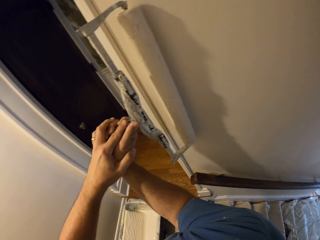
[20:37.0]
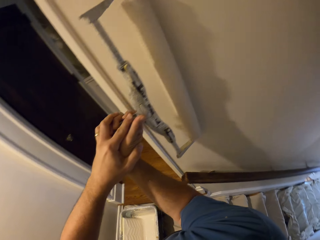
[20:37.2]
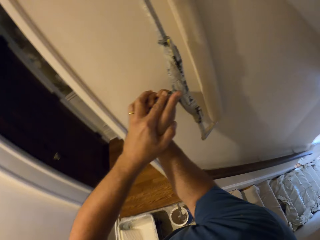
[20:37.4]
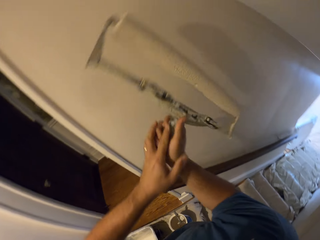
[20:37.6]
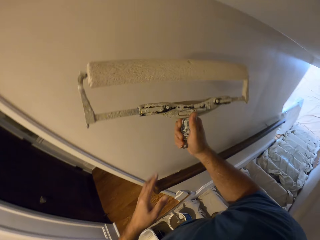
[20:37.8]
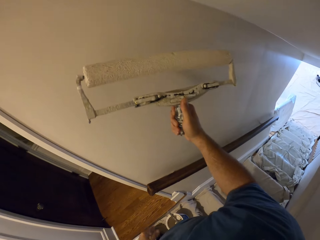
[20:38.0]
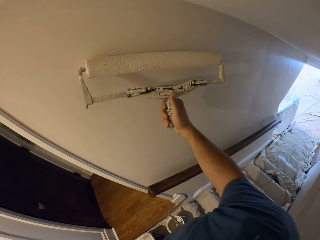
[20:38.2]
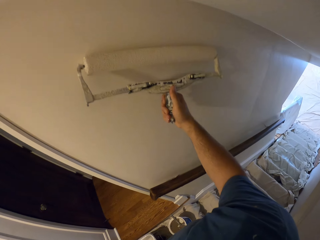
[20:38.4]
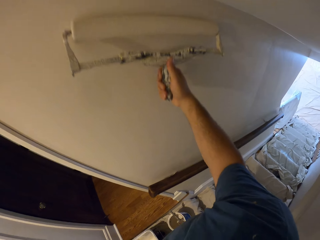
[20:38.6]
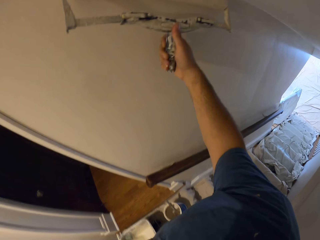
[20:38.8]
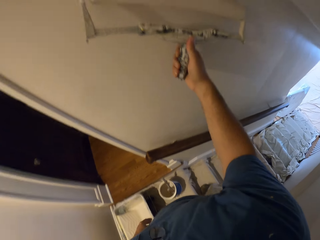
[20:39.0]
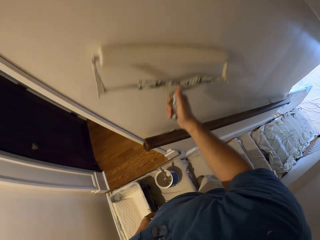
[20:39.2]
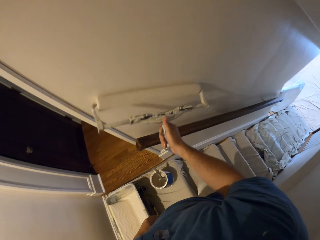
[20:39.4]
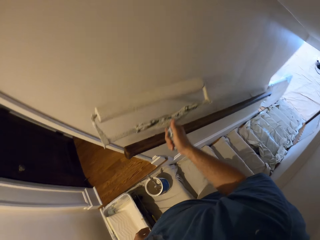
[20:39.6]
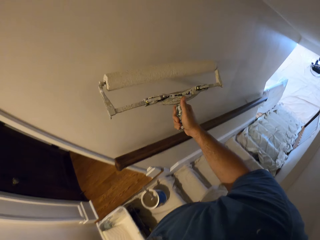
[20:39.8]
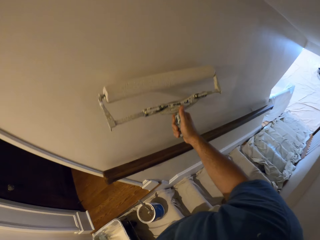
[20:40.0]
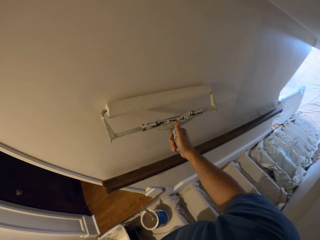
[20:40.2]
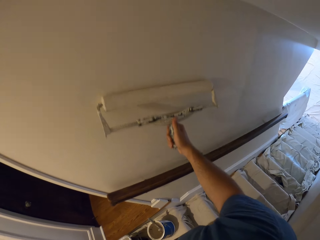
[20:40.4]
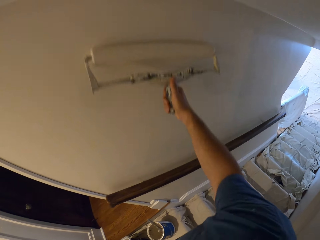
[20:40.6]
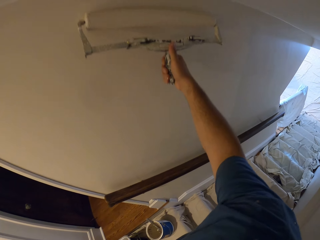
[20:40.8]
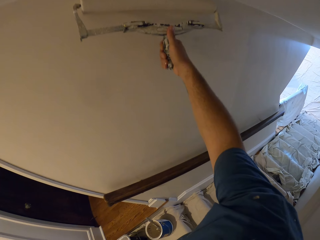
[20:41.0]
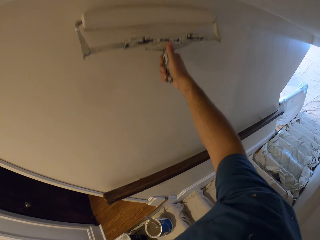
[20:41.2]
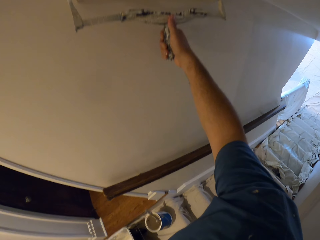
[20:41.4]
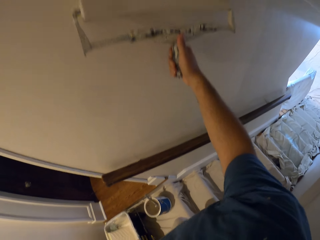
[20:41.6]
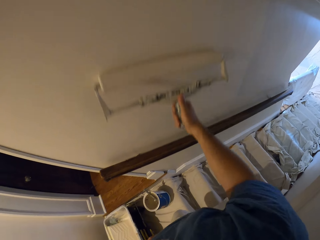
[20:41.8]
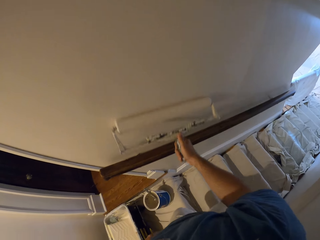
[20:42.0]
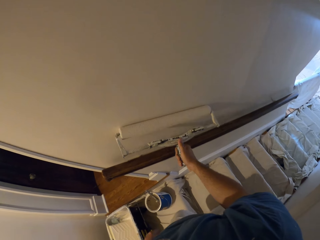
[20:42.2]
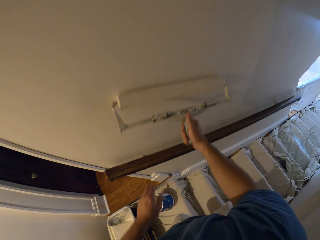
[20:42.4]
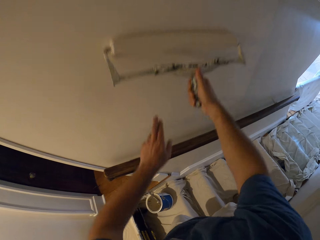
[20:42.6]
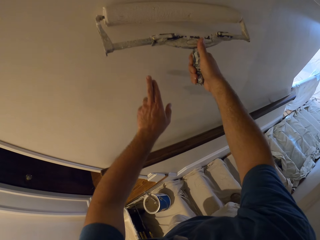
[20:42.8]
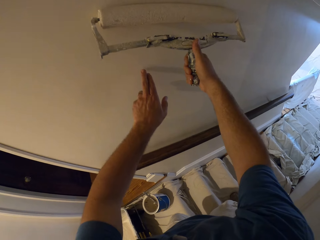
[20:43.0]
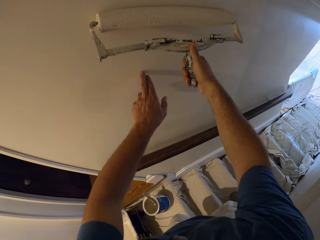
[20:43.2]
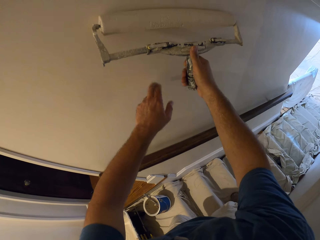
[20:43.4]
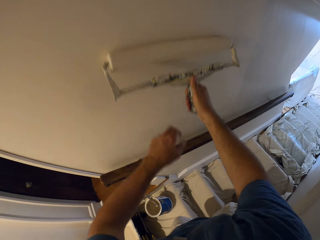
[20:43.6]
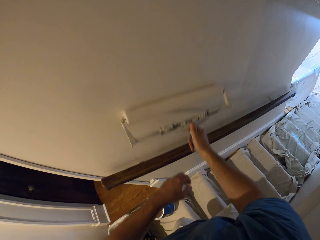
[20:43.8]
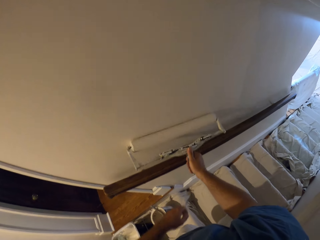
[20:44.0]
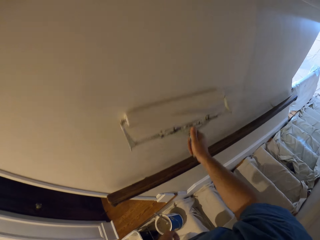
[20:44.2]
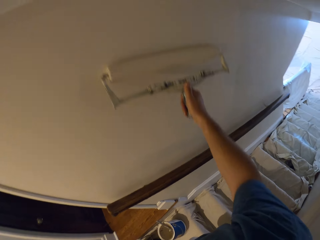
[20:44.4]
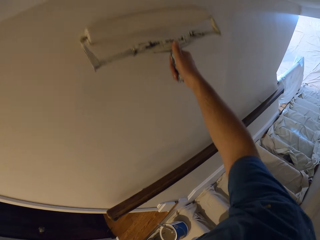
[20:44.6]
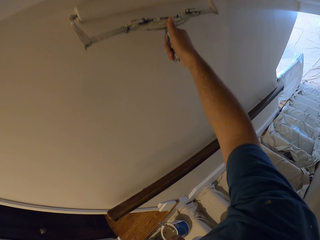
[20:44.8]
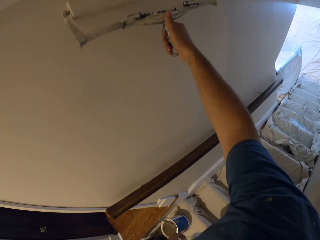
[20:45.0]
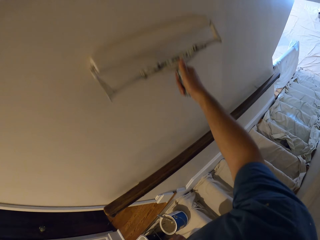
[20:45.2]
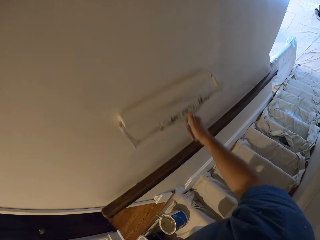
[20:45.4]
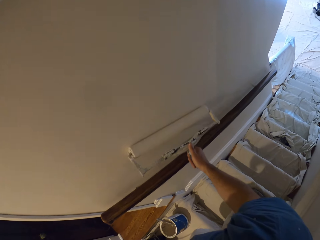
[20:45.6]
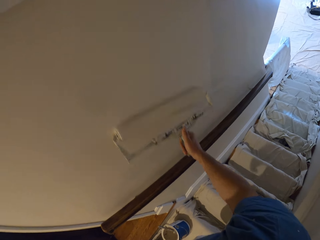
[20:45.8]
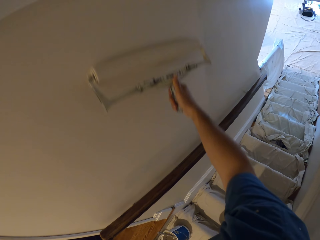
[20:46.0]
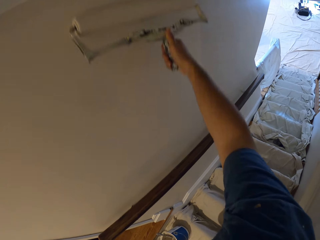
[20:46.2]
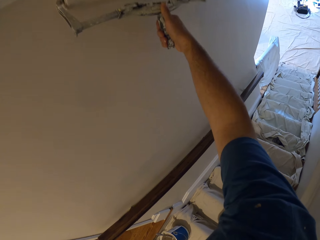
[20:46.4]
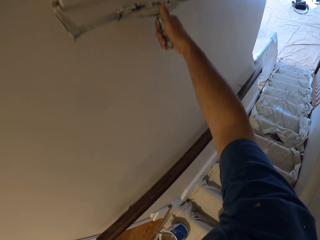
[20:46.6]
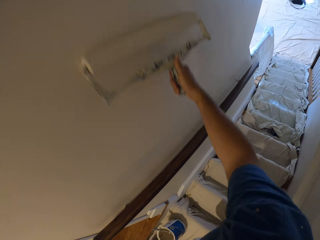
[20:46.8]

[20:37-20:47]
The camera wearer removes his left hand from the paint roller. He stops painting the wall. He touches the wall with his left hand. He paints the wall.

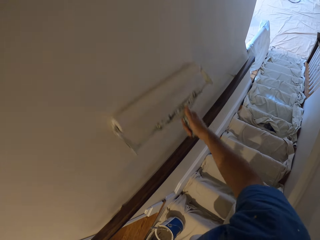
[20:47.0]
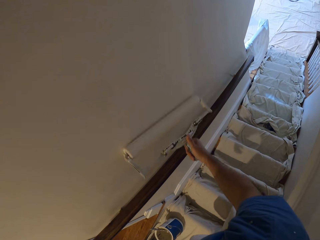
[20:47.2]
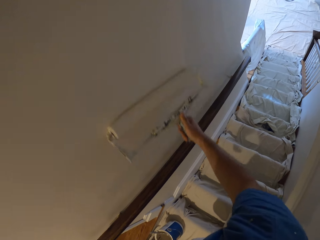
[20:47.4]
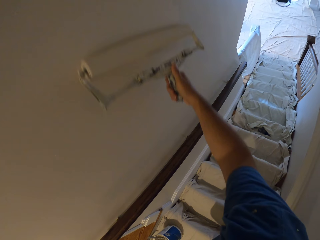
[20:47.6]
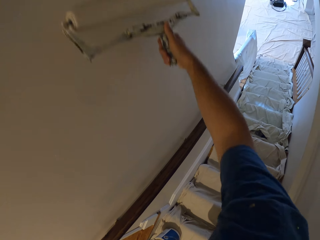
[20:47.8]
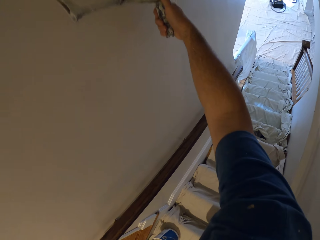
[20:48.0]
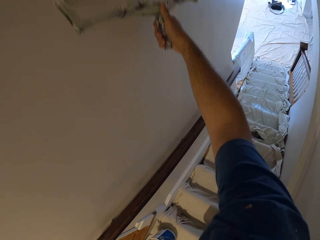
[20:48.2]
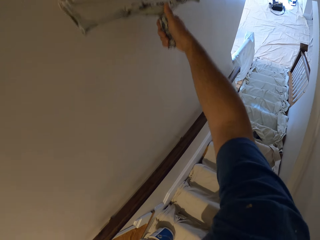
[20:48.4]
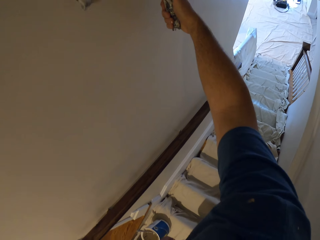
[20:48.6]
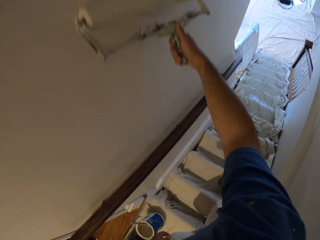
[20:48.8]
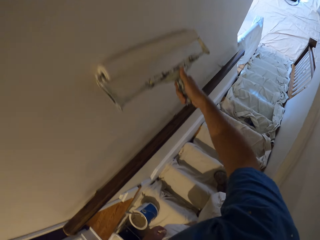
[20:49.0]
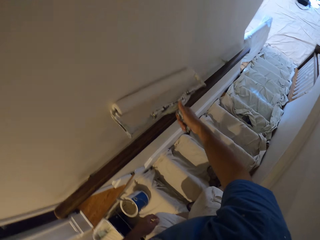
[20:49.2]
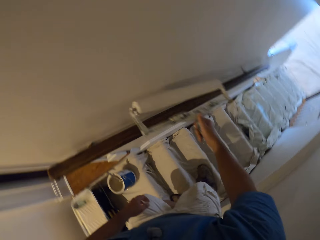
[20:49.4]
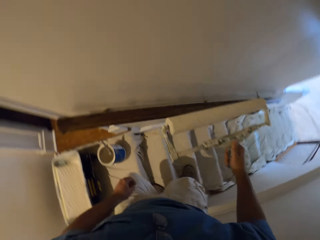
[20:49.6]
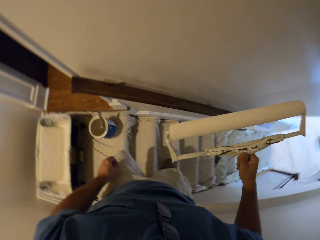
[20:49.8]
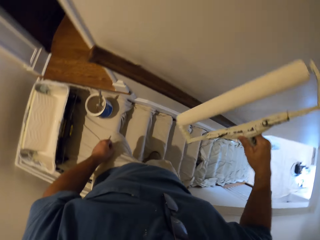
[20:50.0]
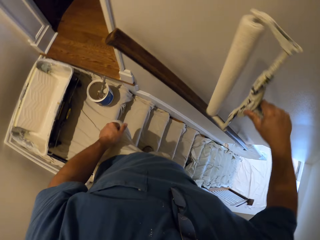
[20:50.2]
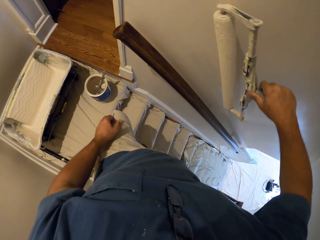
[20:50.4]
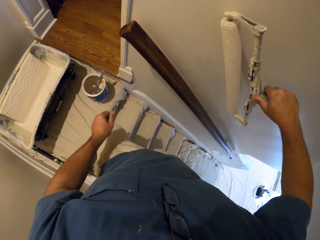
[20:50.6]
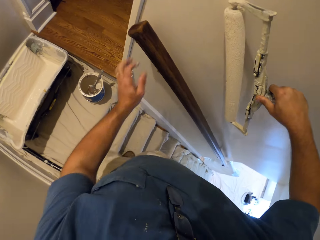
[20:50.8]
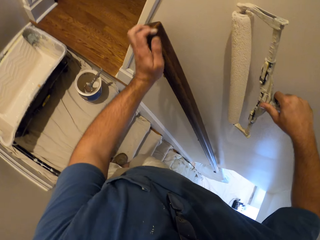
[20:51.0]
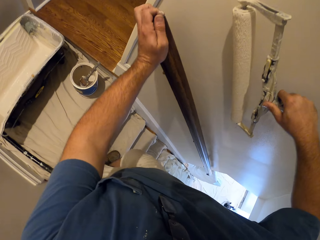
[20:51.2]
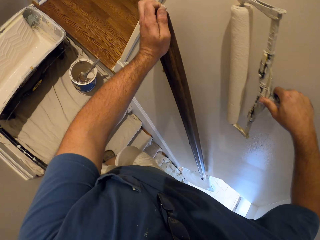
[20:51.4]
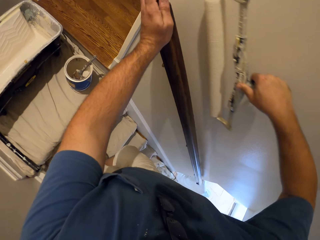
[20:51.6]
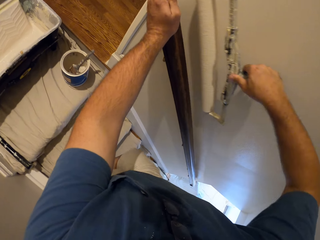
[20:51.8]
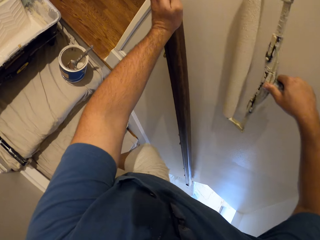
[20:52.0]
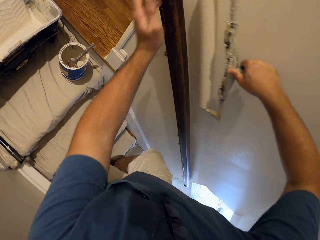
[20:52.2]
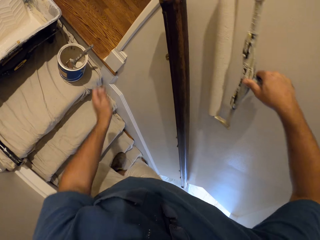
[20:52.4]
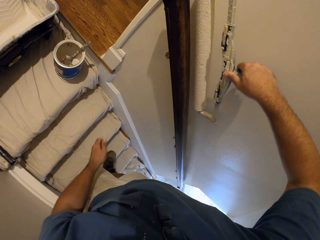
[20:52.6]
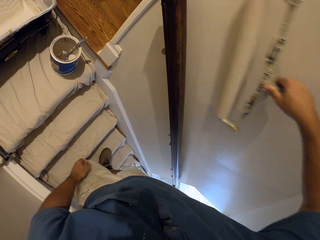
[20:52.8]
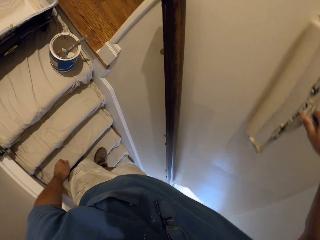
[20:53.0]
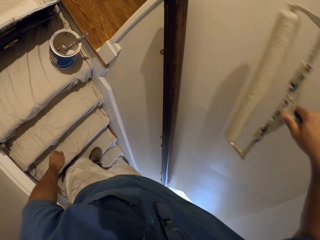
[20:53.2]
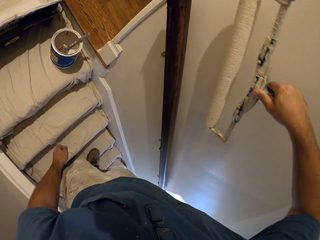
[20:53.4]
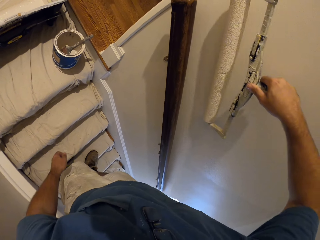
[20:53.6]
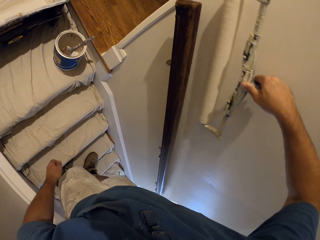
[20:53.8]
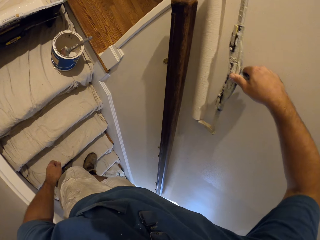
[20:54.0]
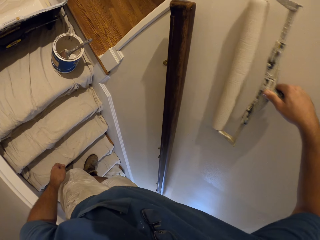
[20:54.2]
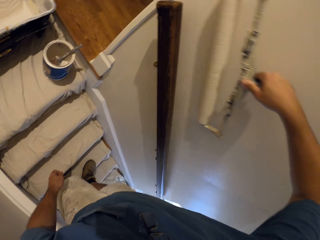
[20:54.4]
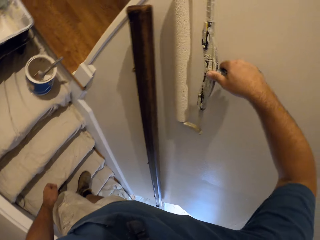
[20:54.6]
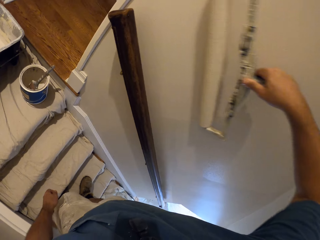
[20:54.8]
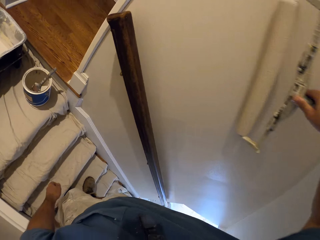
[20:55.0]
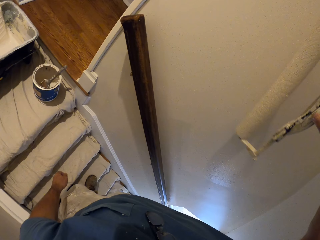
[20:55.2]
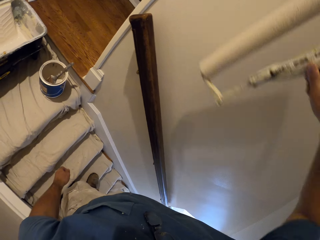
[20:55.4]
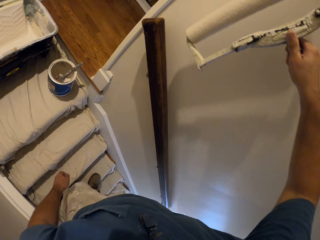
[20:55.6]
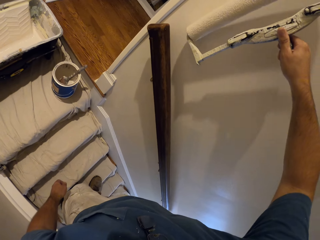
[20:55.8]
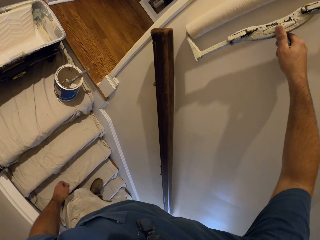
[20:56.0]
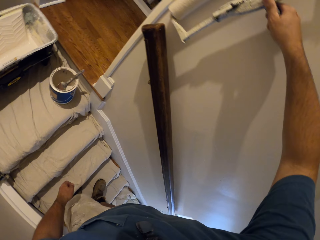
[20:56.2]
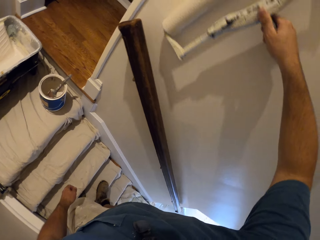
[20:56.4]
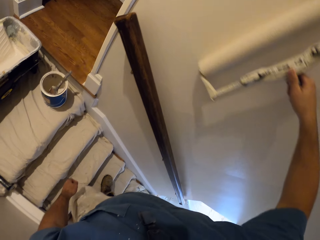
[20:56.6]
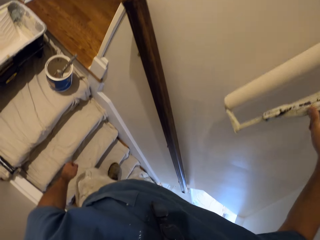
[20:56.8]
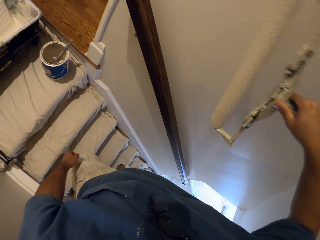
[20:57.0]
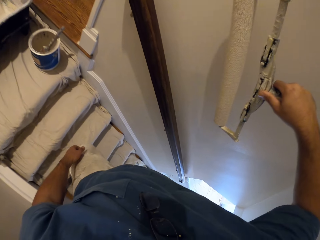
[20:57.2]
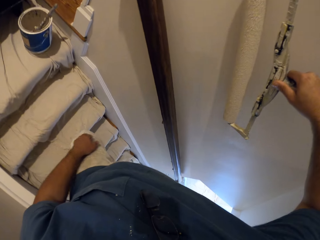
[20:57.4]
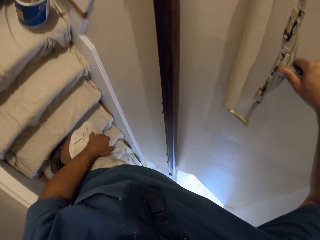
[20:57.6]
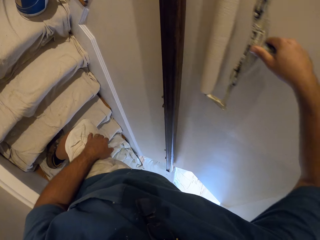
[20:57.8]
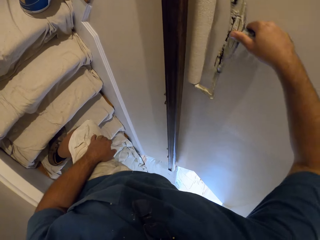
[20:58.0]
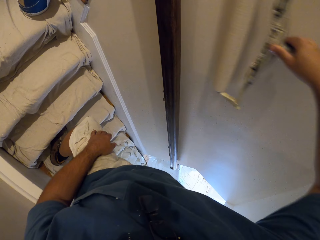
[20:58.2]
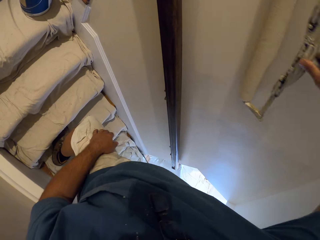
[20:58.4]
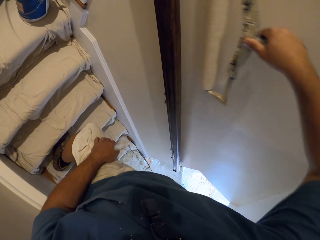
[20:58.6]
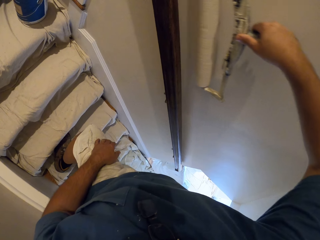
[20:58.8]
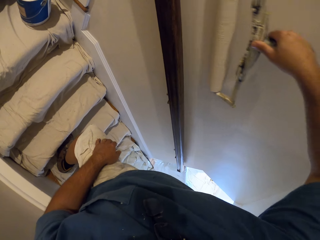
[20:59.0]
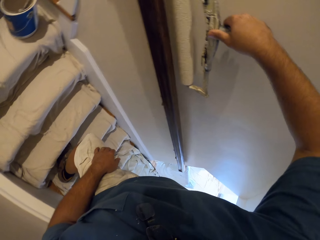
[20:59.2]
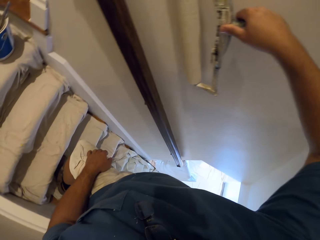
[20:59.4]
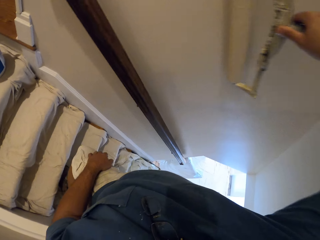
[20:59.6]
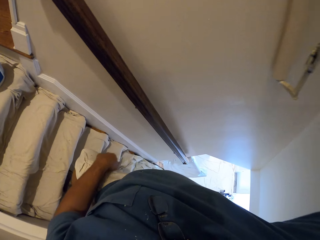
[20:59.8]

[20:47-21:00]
The camera wearer stops painting the wall. He climbs down the stairs and touches the rail. He paints the wall. He removes his hand from the rail.
